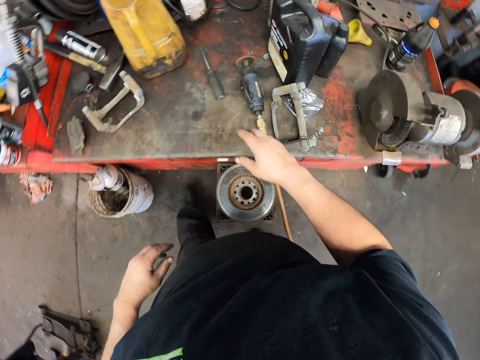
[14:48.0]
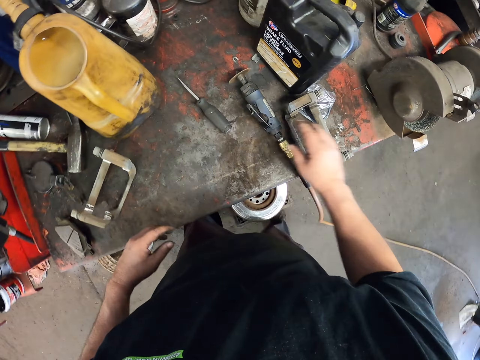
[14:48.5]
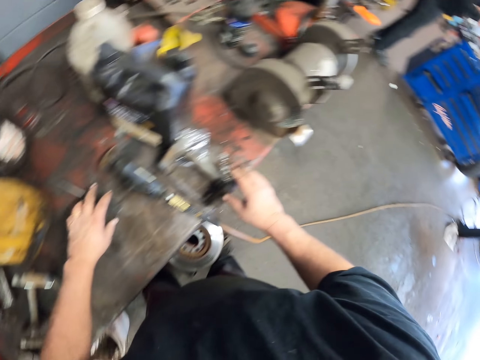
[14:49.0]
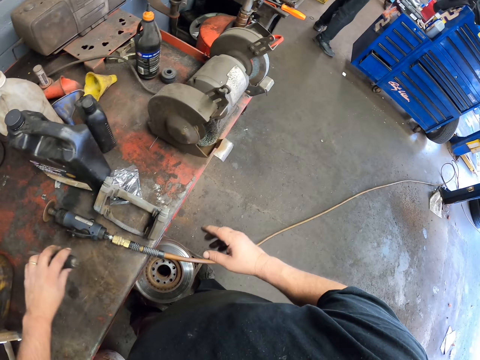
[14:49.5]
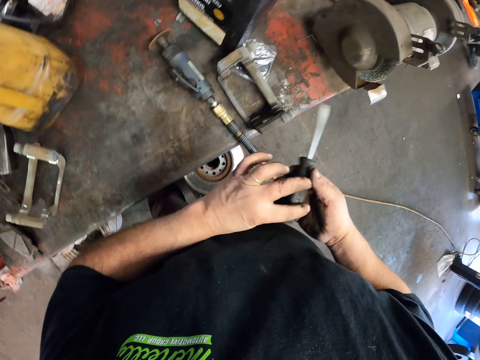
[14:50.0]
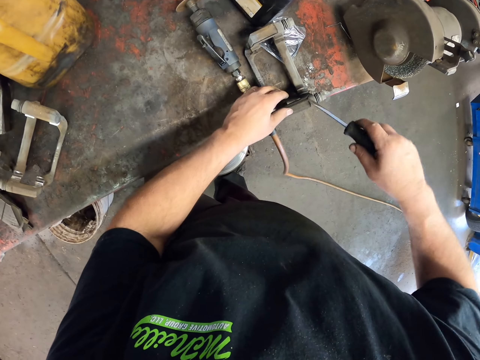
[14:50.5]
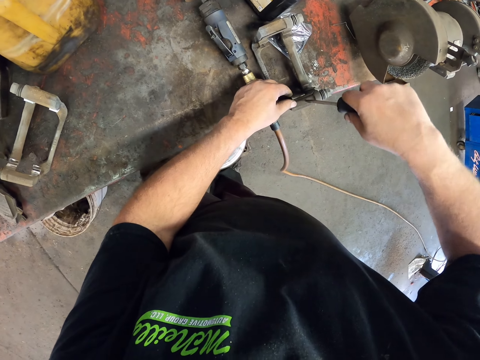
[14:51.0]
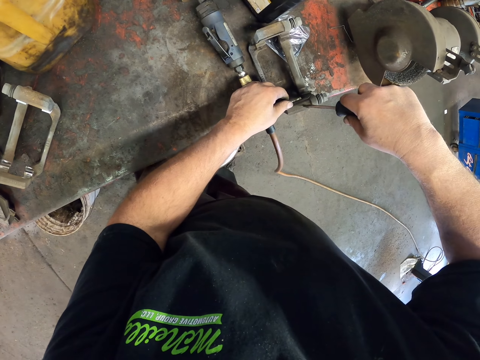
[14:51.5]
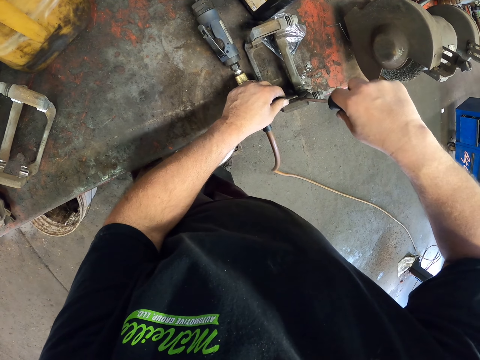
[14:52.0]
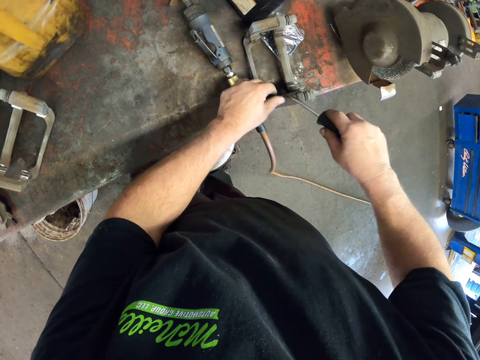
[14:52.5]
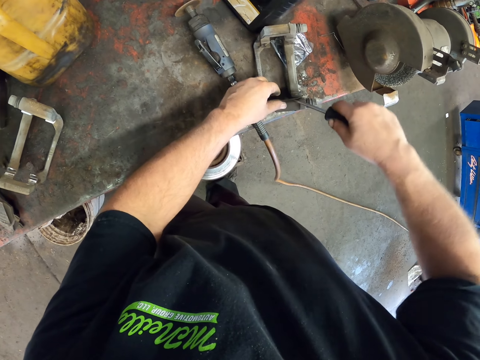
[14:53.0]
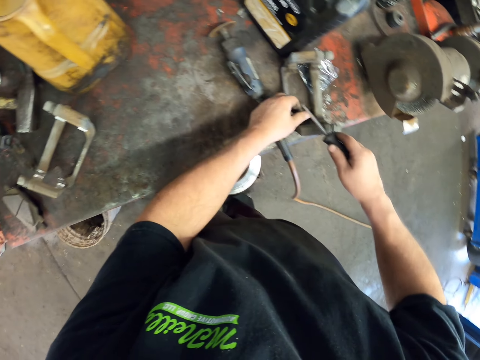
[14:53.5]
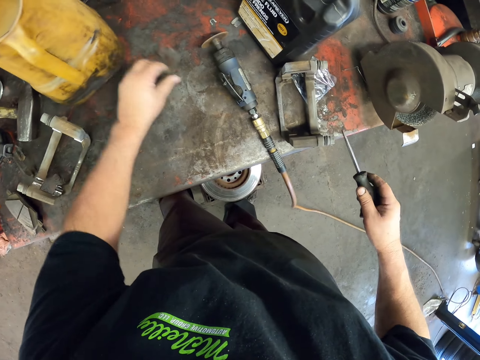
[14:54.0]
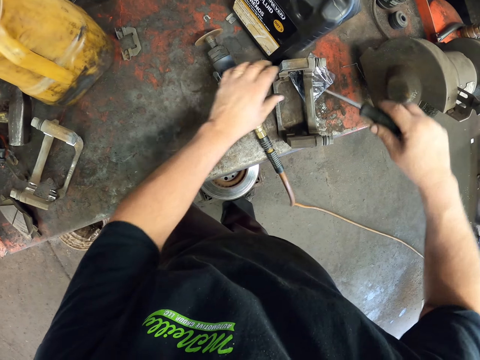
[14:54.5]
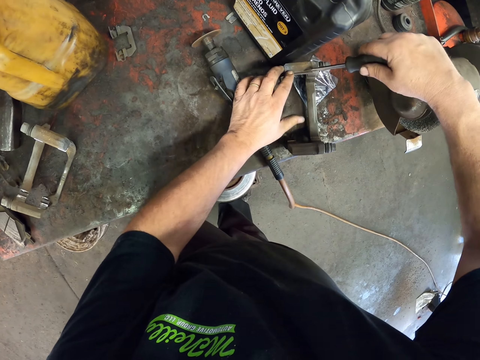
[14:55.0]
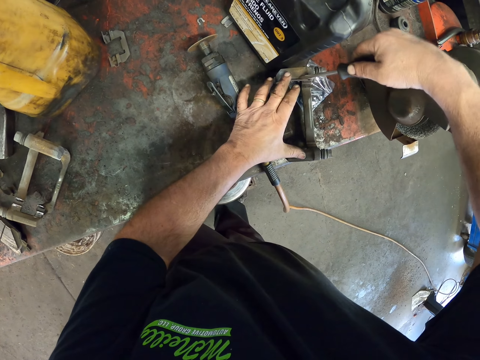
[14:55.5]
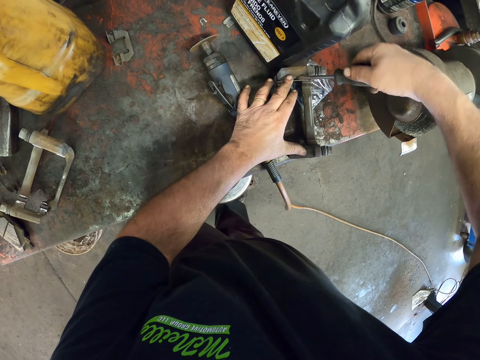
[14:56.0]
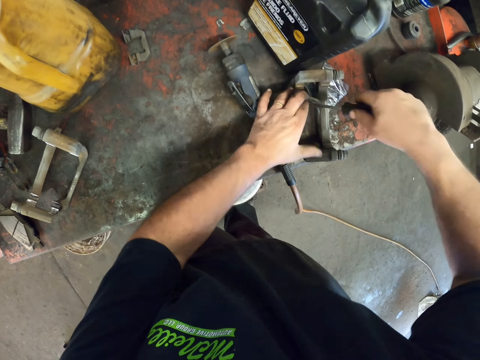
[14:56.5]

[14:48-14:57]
The camera wearer picks up a screwdriver. They remove the caliper mounting bracket. They loosen something. They put the caliper mounting bracket on the metal structure. They remove another caliper mounting bracket.

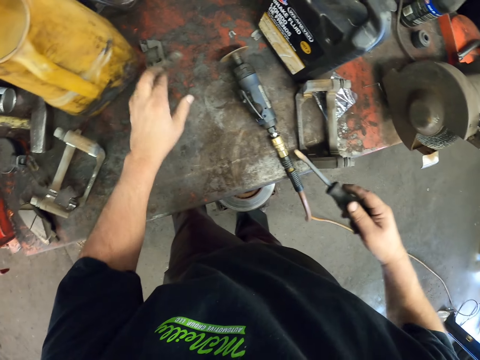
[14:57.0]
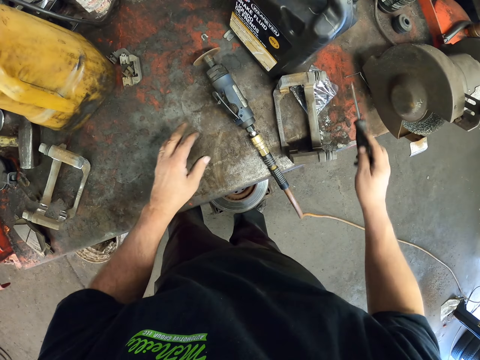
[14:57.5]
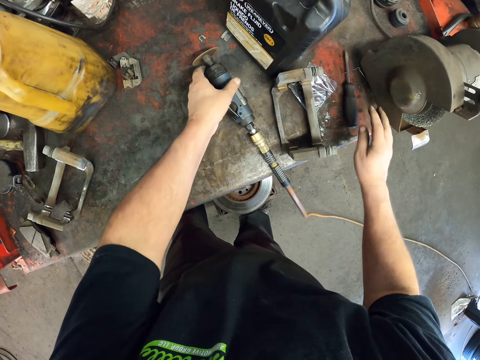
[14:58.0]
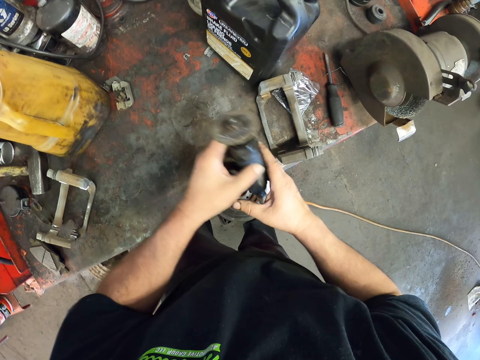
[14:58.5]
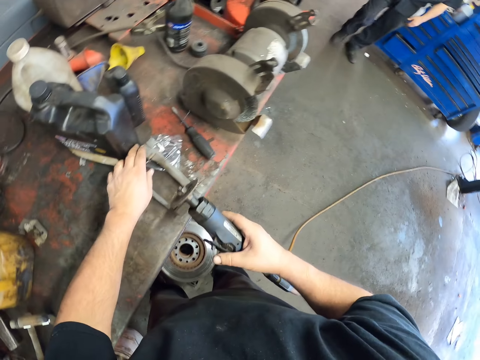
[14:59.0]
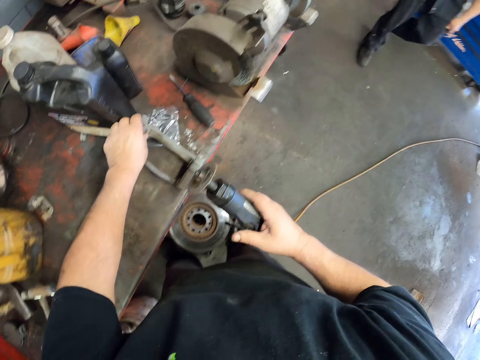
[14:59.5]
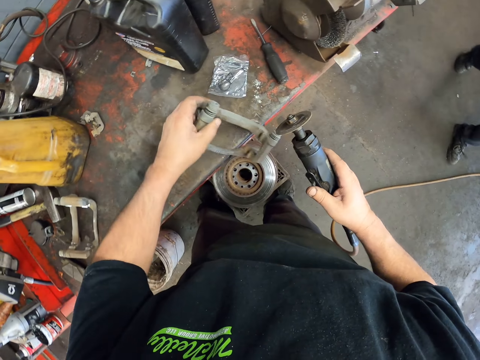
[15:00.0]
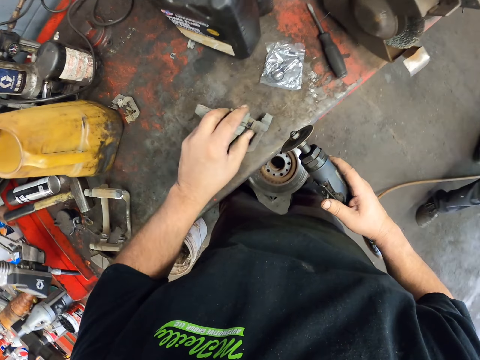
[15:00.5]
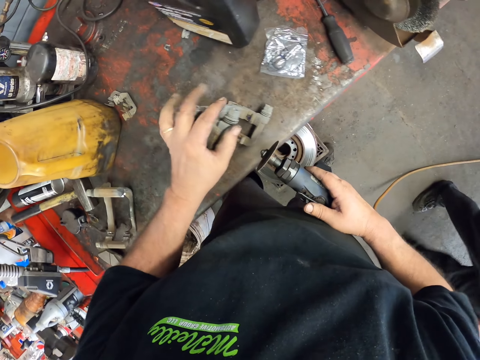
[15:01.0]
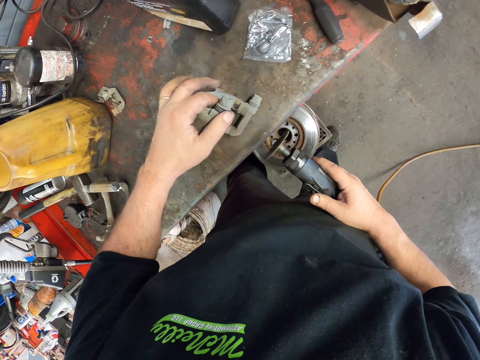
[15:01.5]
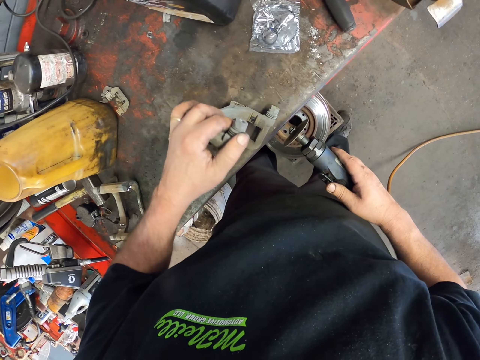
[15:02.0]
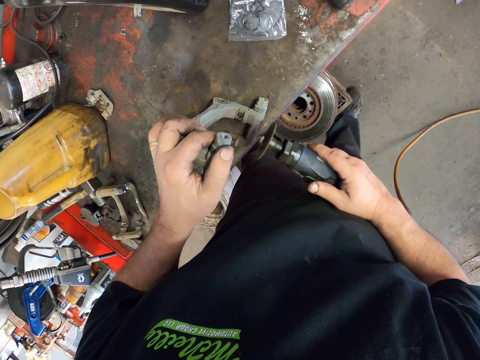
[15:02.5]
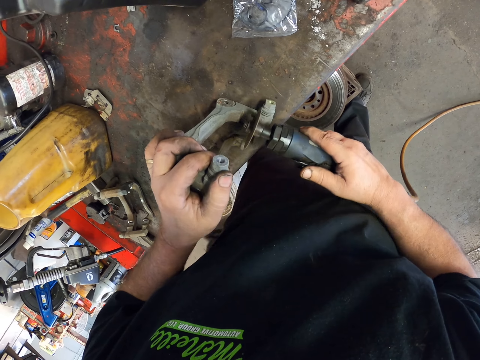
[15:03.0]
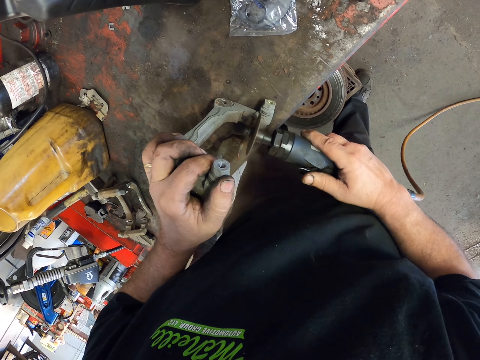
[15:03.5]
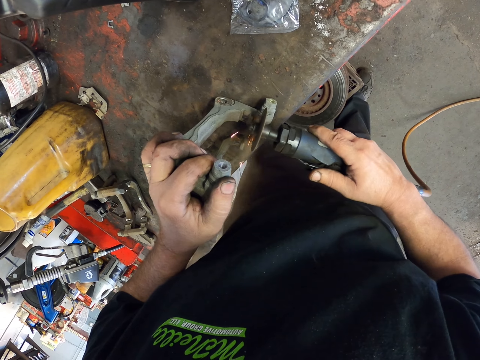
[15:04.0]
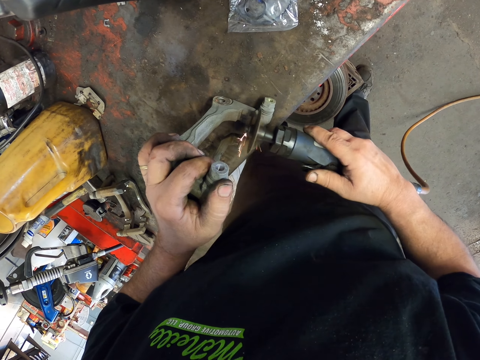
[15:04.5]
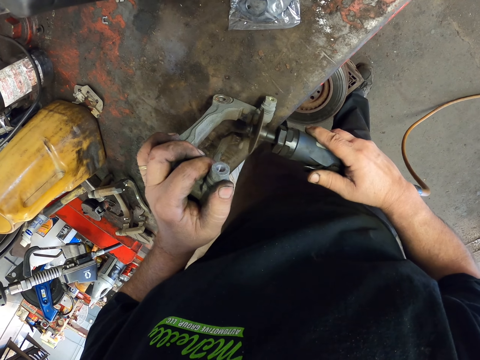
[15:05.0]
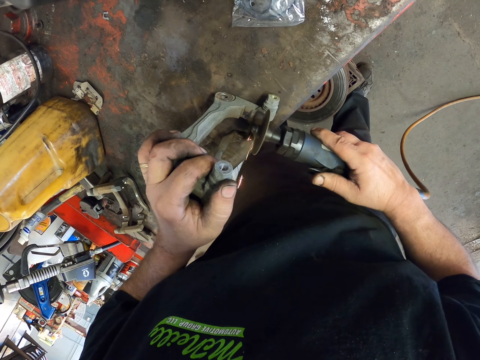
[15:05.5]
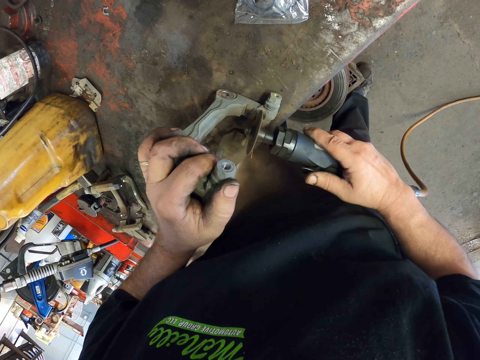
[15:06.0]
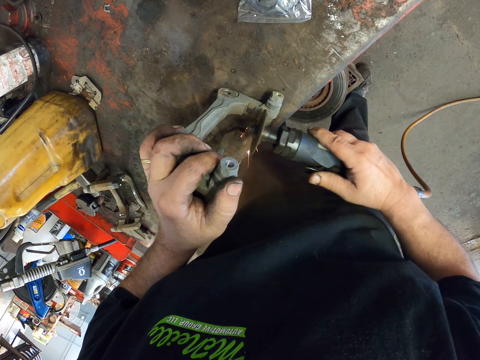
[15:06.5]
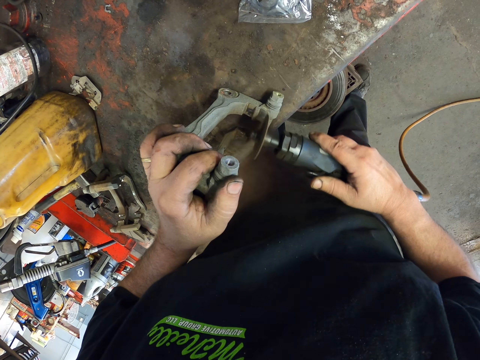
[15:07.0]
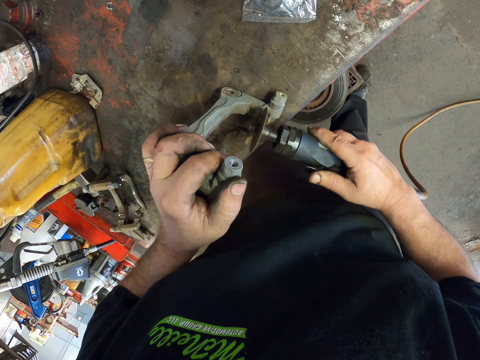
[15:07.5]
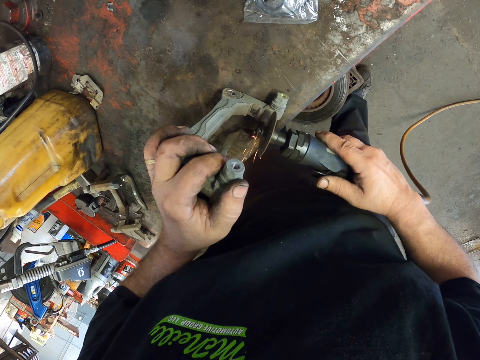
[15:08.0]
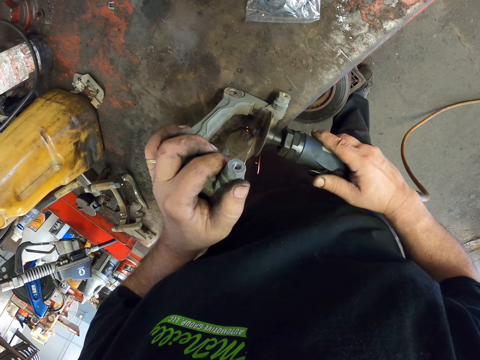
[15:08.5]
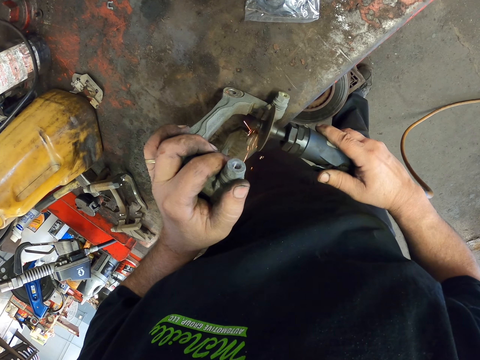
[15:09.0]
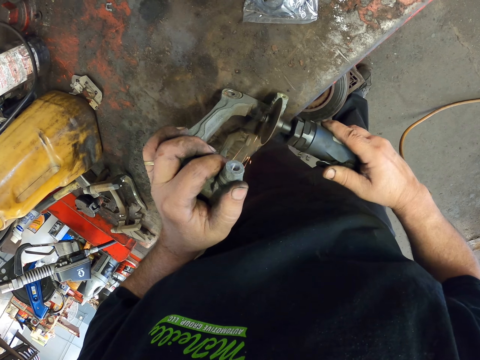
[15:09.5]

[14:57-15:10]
The camera wearer puts the caliper mounting bracket on the metal structure. They put the screwdriver on the metal structure. They pick up the metal grinder. They lift the brake caliper mount. They grind the brake caliper mount with the grinder.

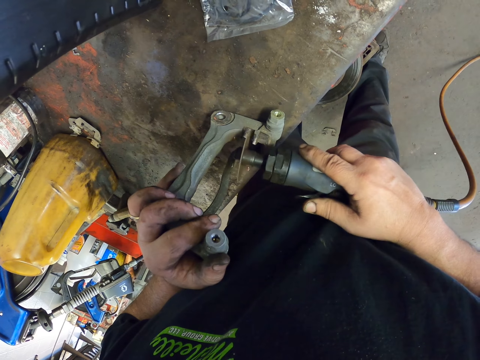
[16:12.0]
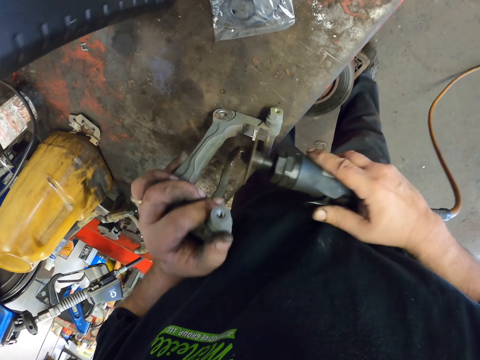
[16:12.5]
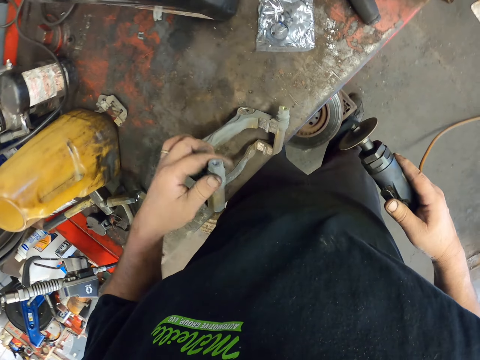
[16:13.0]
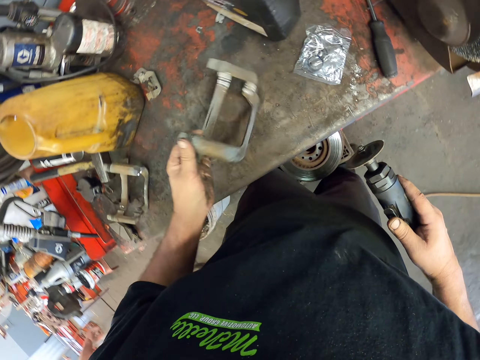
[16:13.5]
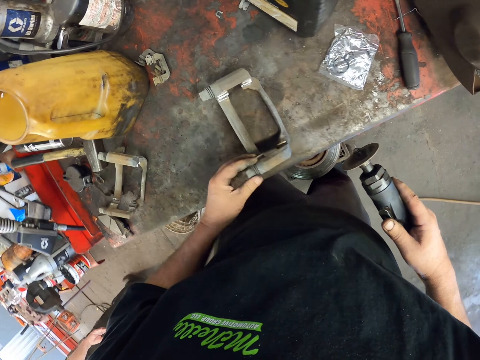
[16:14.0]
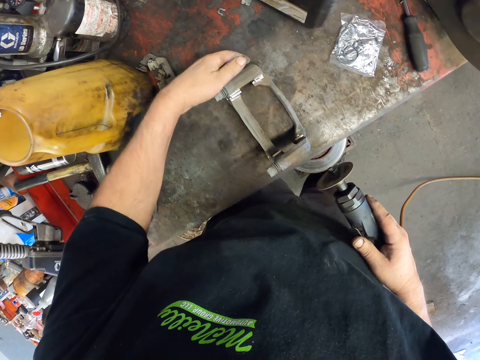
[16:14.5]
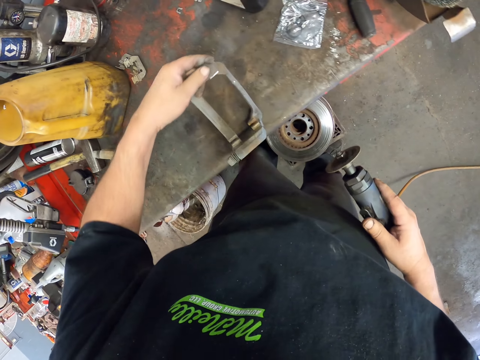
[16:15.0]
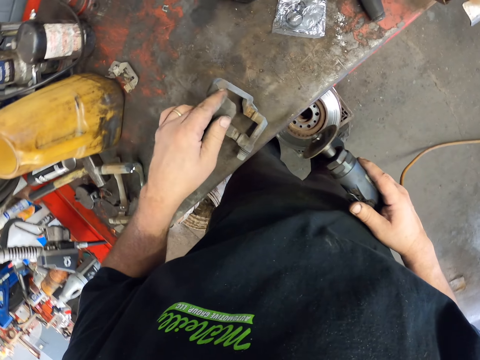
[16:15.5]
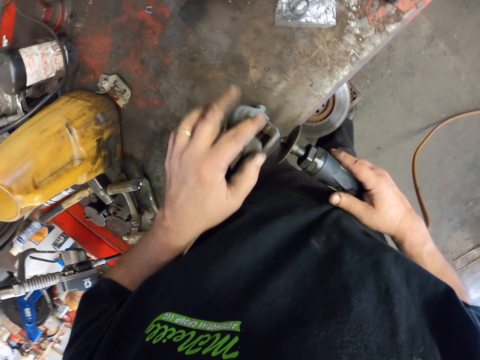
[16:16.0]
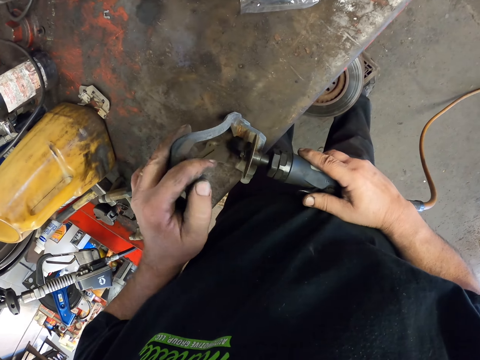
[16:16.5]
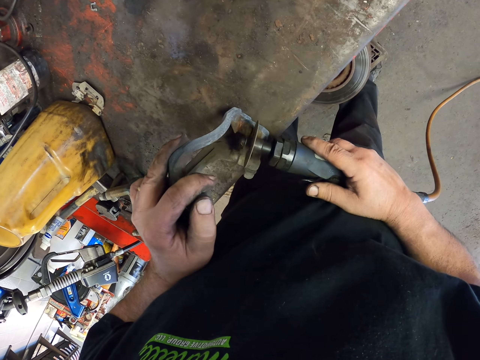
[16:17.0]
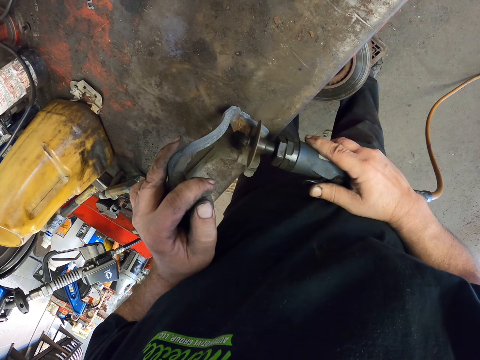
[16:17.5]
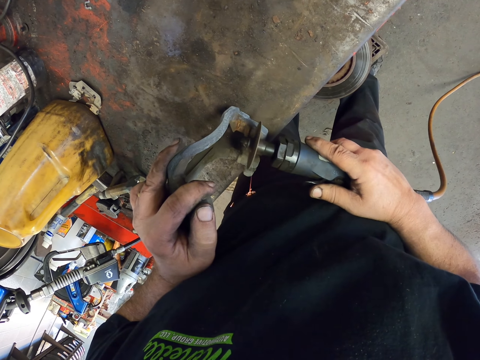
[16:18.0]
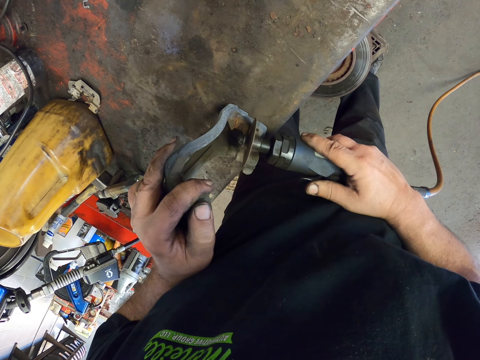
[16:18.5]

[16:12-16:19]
The camera wearer turns the brake caliper mount around. They grind the brake caliper mount with the grinder.
